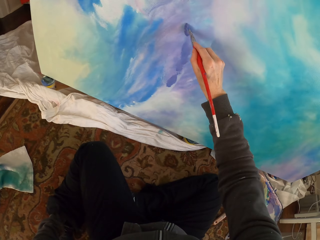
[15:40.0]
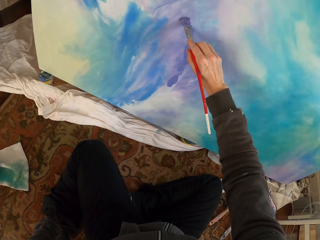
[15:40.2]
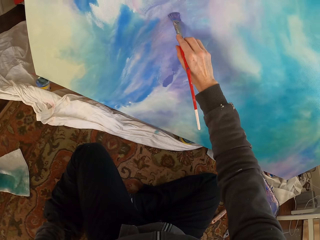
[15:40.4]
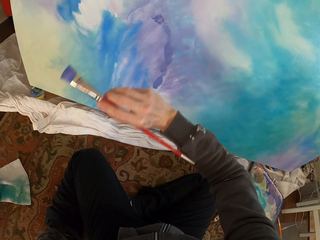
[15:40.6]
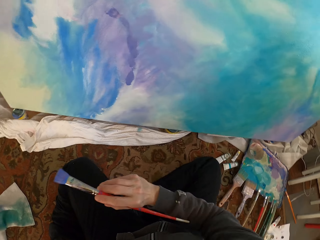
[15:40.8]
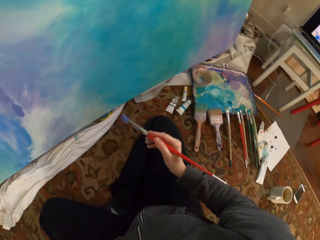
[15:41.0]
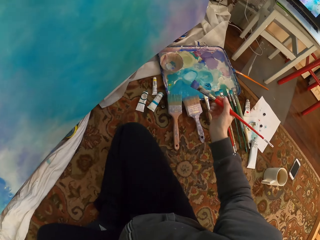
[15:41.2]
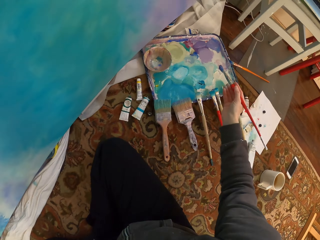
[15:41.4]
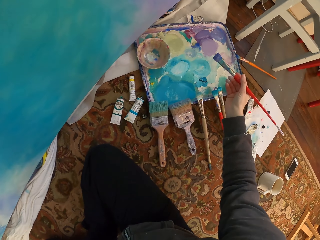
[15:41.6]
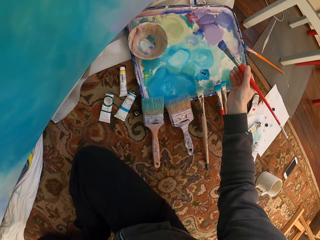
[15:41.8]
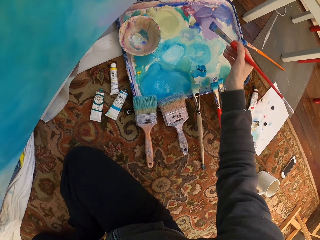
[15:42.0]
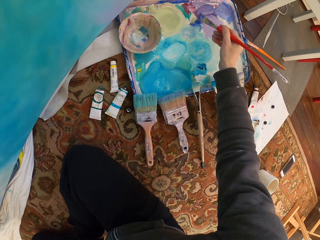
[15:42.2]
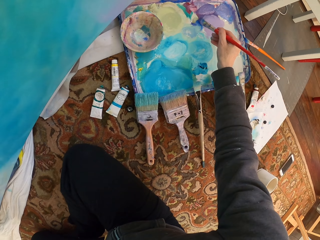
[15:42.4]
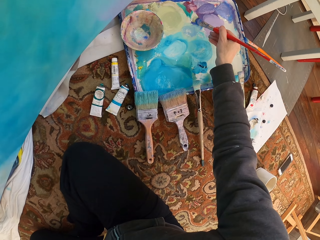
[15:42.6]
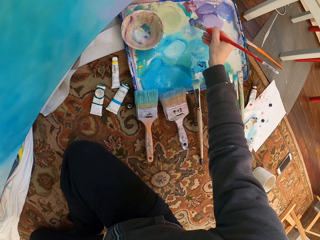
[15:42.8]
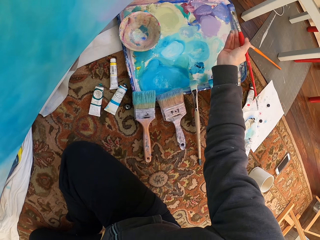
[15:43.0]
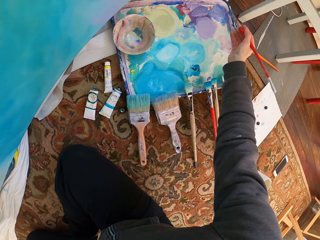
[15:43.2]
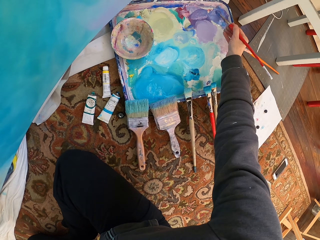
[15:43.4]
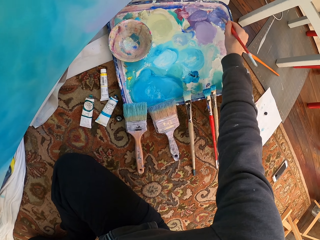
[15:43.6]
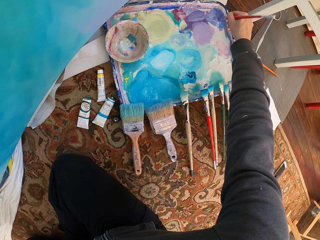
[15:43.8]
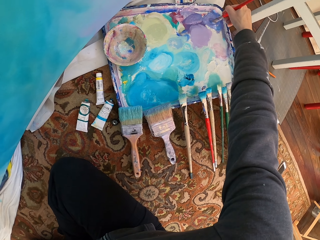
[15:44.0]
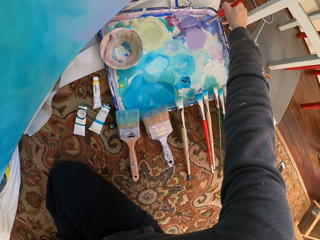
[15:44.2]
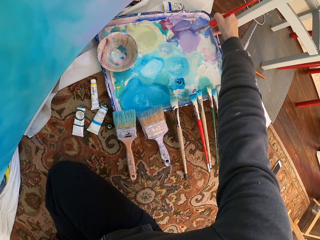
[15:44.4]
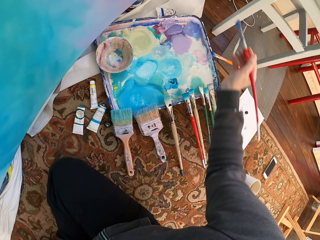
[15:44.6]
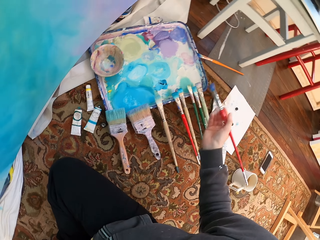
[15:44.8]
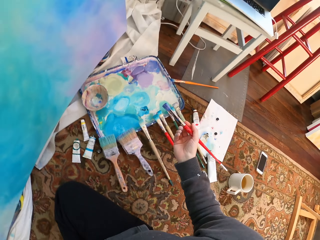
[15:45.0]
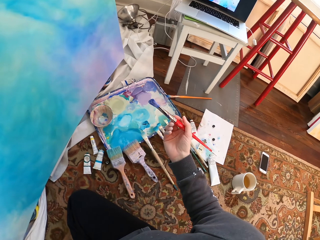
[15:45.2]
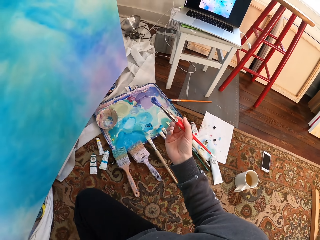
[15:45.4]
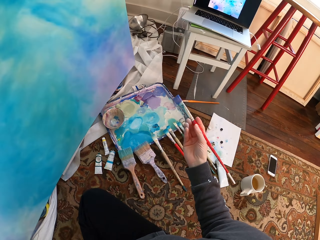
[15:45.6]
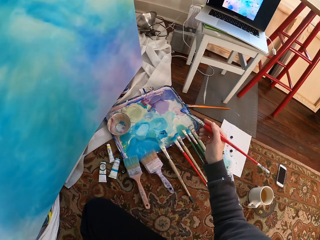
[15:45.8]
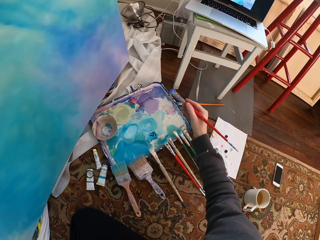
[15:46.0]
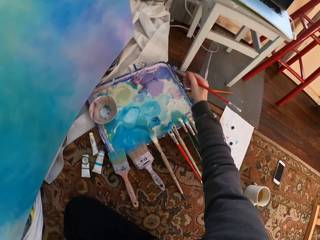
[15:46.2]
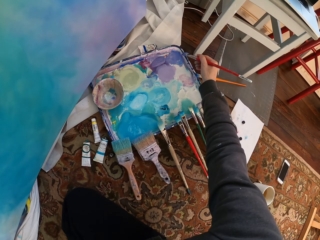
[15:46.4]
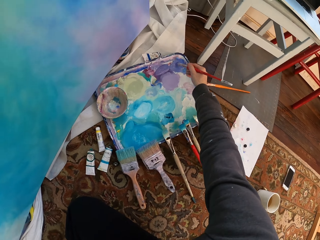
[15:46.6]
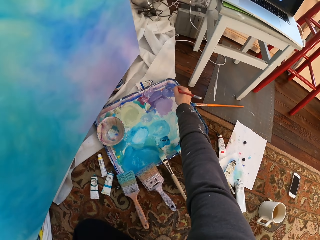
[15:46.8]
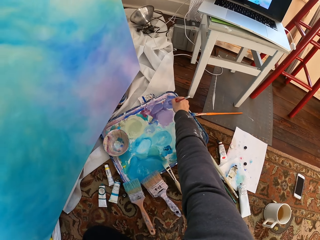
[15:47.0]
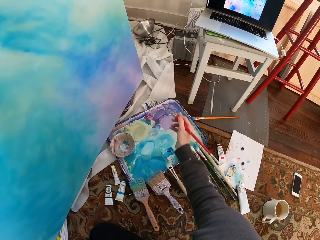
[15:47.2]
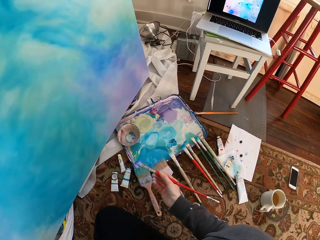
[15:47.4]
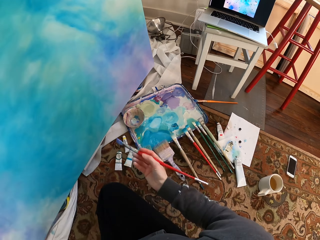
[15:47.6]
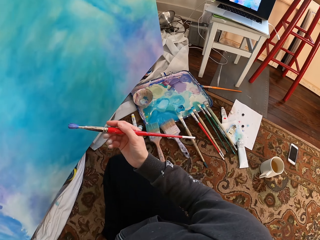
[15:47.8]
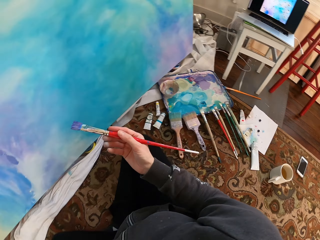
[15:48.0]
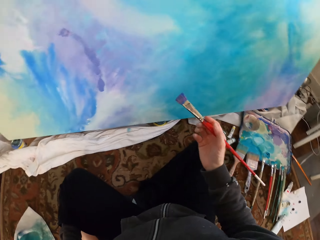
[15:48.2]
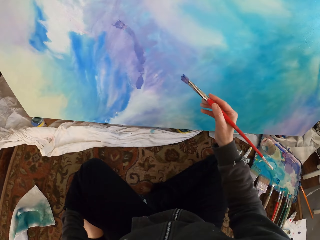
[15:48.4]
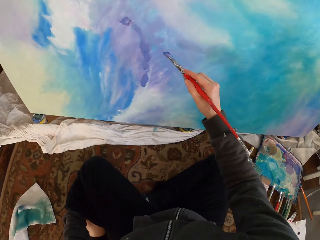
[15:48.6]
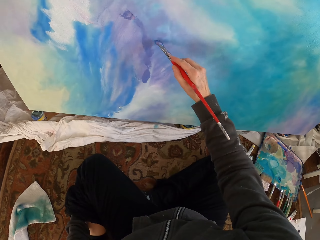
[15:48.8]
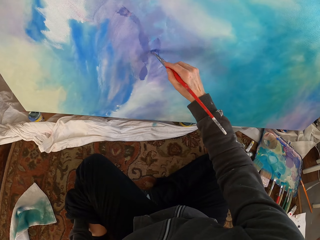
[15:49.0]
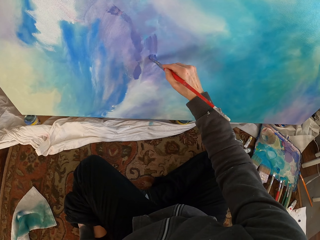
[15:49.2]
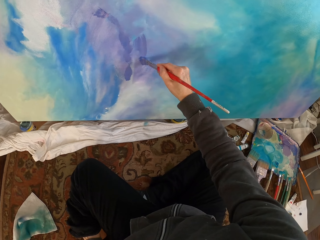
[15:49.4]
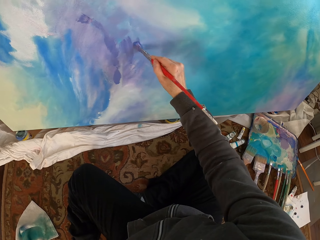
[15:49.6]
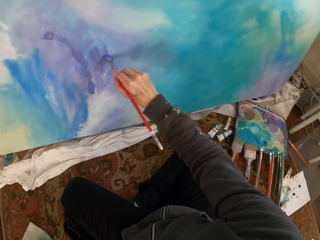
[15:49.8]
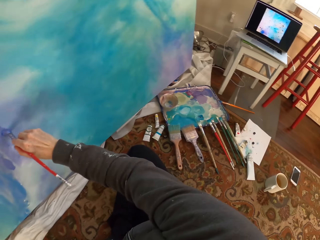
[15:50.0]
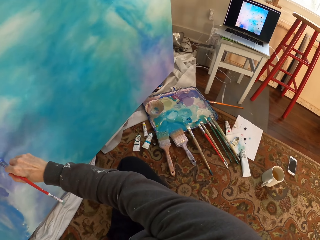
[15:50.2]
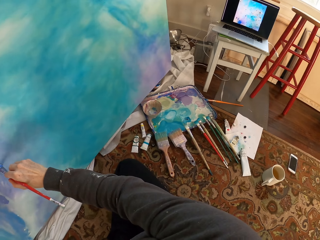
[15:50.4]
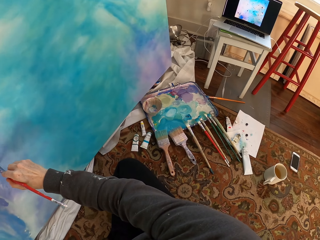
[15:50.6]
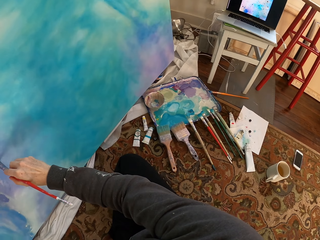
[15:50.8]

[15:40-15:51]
The camera wearer turns. They scrape off excess paint from the brush. They mix paints on the painting palette. They use the paint brush to paint with the right hand. They pick up the brush.

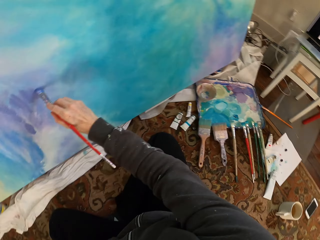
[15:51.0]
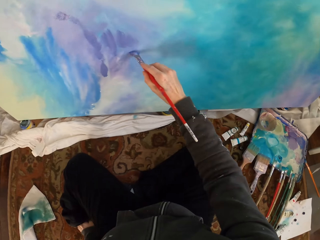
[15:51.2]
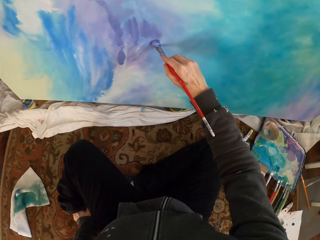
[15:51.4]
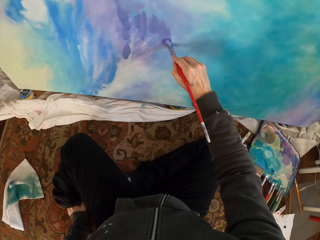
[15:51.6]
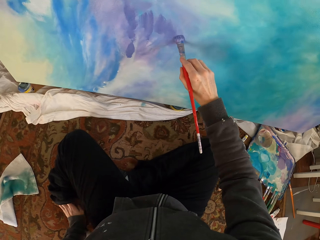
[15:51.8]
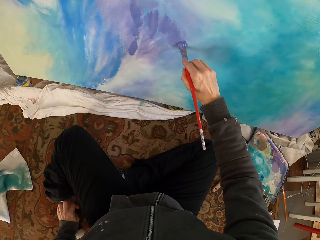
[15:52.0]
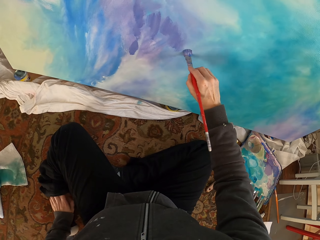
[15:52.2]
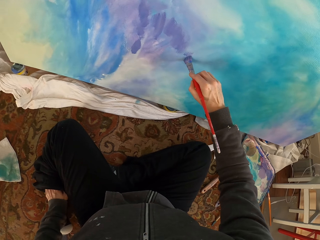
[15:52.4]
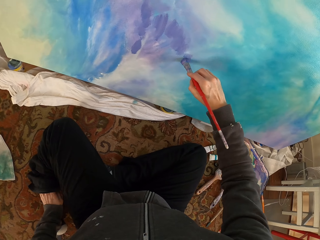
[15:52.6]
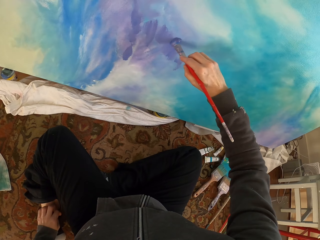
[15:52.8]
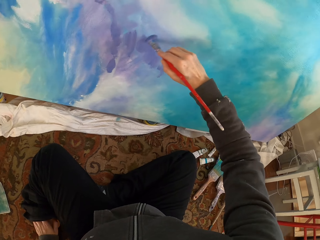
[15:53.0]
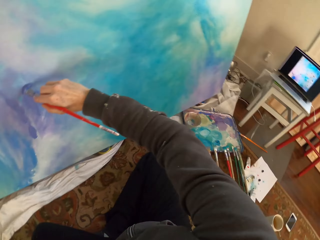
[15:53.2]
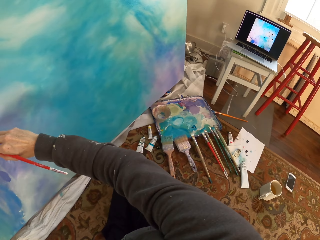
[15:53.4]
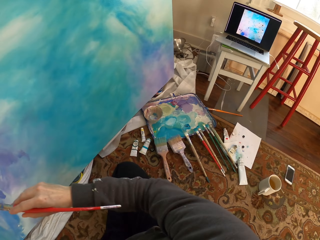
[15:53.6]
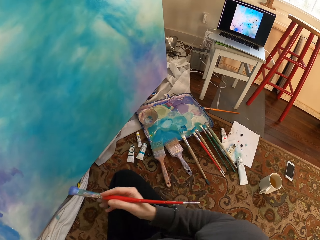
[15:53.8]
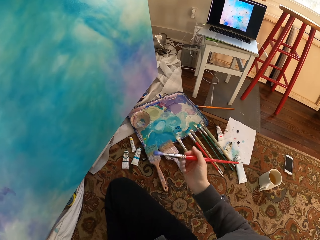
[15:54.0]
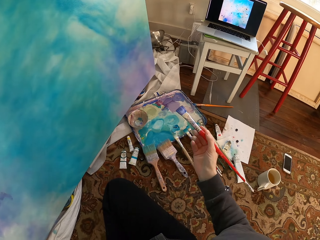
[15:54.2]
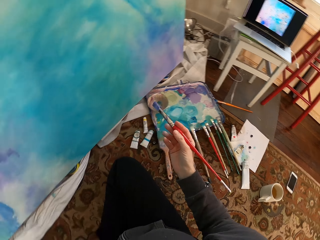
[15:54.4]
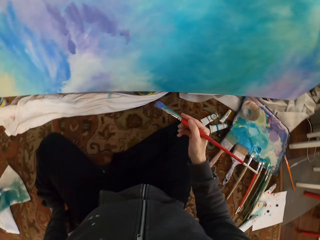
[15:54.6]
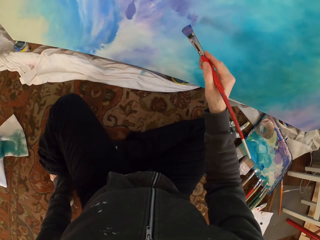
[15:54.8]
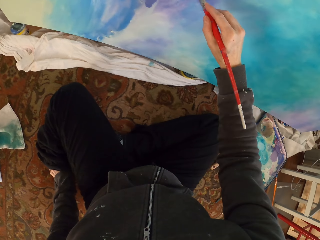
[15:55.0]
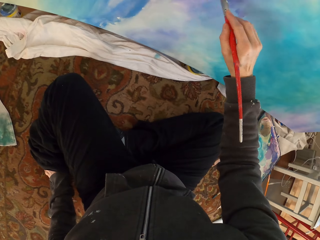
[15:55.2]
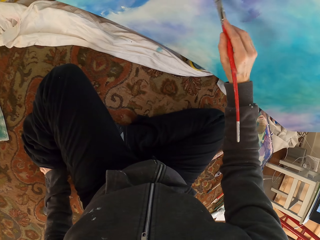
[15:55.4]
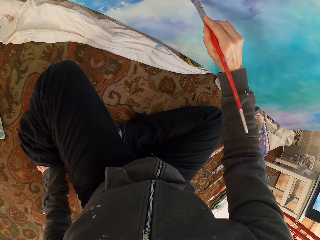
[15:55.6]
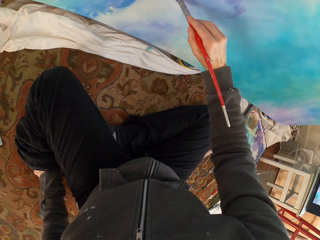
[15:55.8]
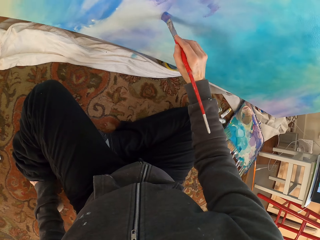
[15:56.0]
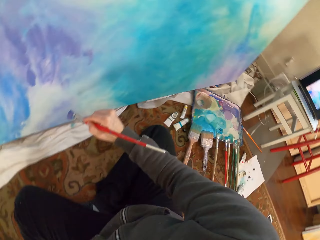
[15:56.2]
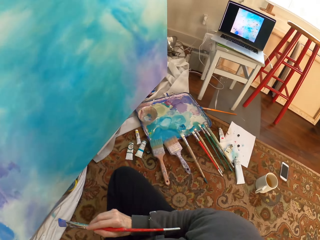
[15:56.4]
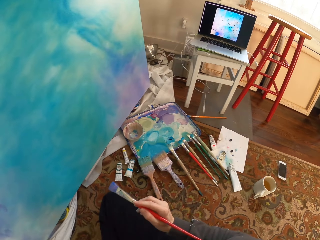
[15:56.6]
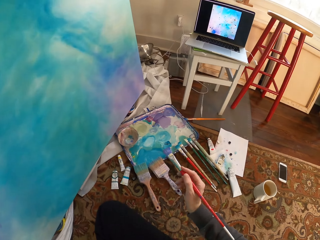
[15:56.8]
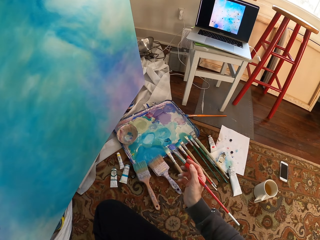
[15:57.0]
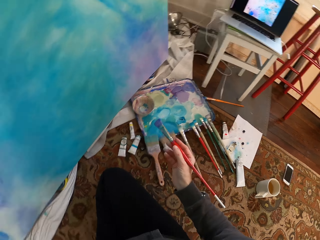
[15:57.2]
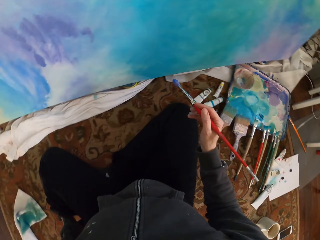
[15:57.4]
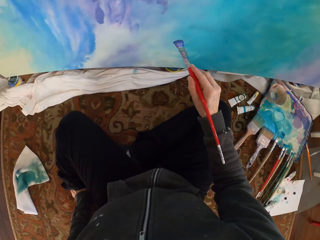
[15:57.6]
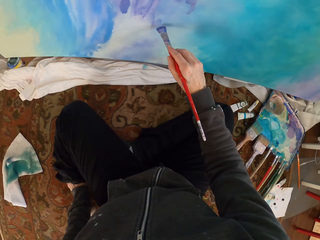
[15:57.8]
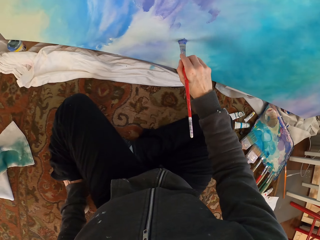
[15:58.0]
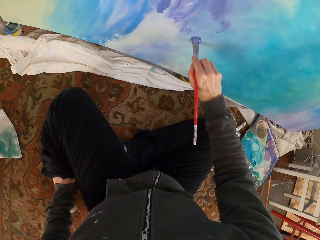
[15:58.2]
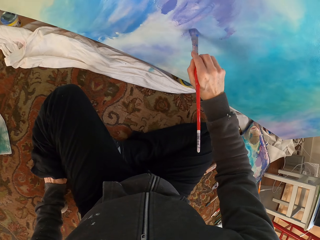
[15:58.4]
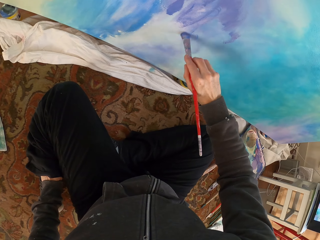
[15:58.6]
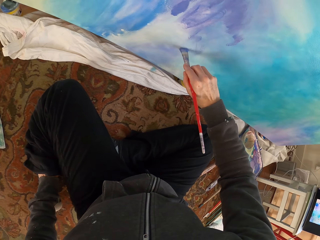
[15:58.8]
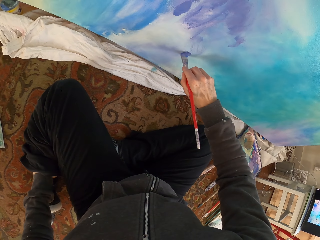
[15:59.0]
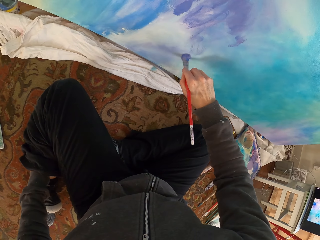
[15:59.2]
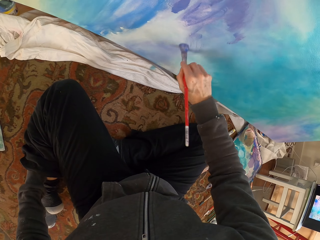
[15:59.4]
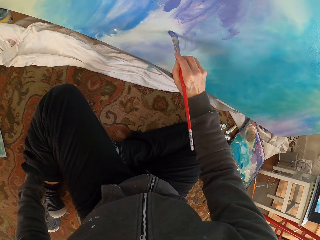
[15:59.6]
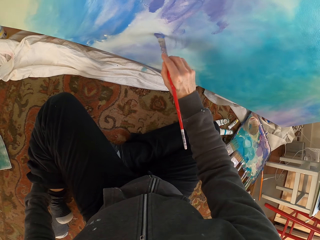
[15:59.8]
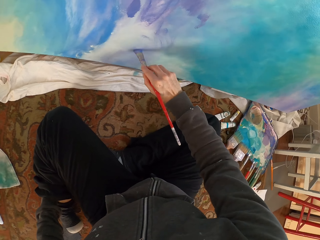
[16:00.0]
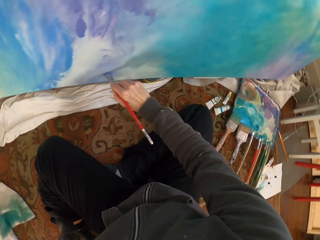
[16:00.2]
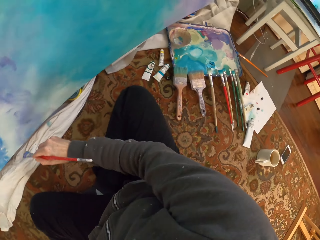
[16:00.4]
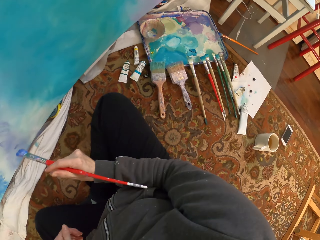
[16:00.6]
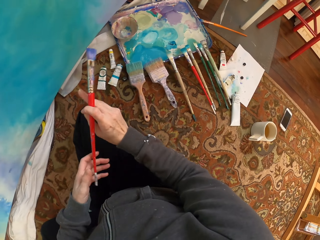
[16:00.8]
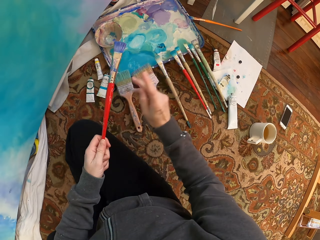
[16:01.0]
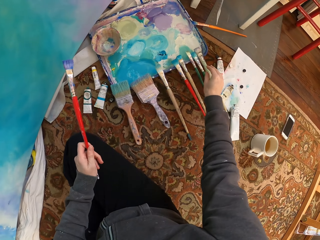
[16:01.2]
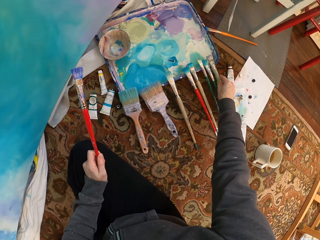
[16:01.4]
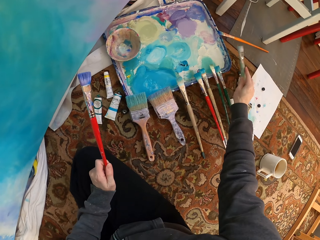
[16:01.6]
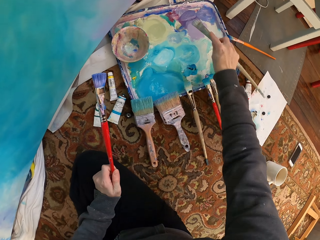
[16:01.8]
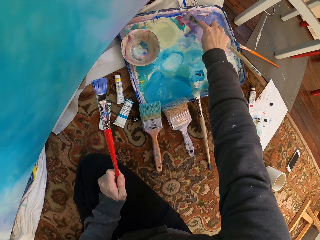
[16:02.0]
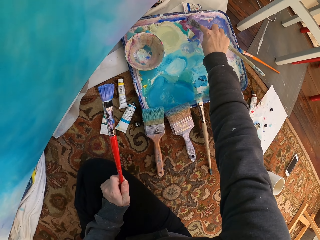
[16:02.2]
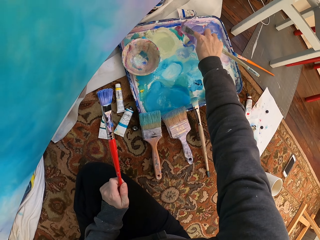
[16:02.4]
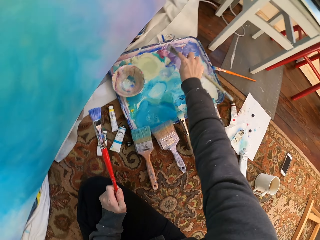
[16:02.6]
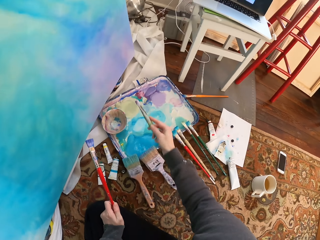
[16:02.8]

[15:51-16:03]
The camera wearer paints. They look around. They turn. They use the paint brush to paint with the right hand. They exchange the brush from the right hand to the left hand. They pick up a brush with the right hand. They scoop paint from the painting palette.
